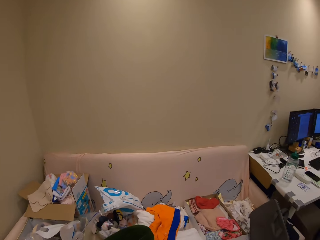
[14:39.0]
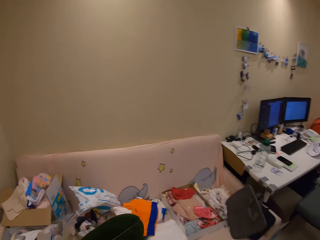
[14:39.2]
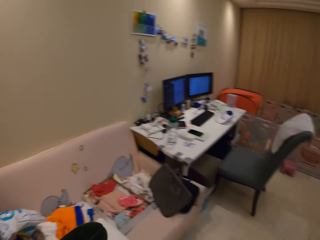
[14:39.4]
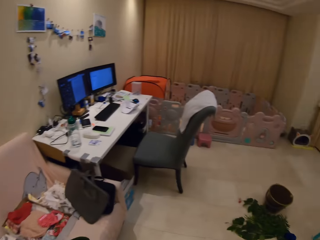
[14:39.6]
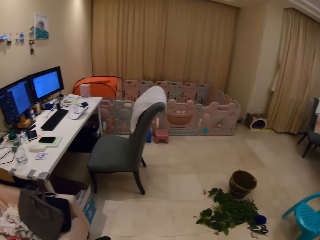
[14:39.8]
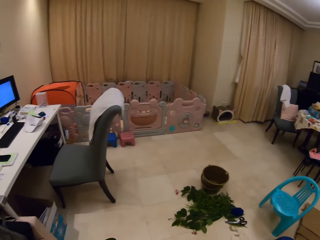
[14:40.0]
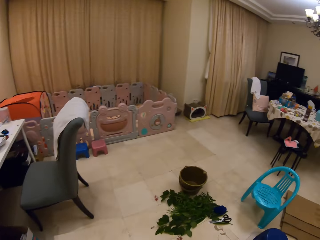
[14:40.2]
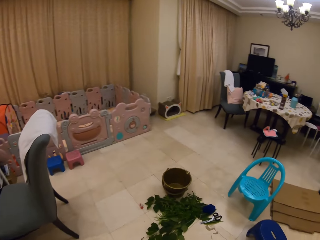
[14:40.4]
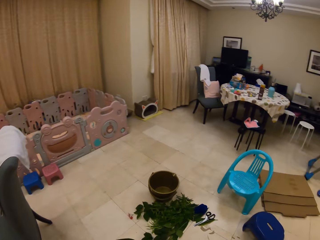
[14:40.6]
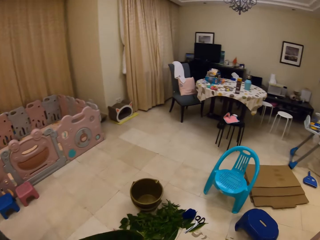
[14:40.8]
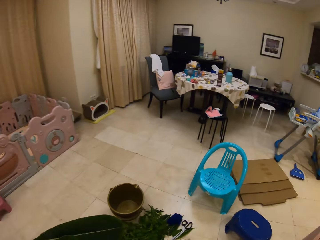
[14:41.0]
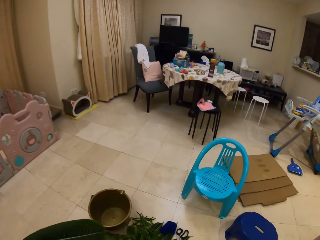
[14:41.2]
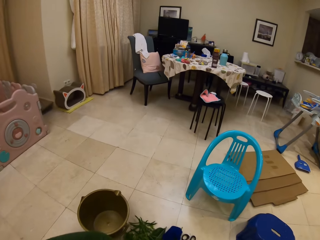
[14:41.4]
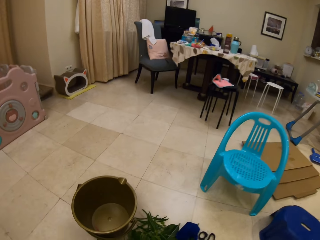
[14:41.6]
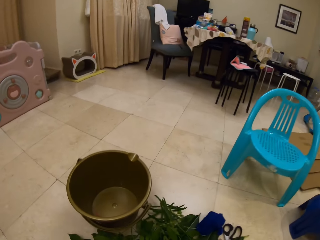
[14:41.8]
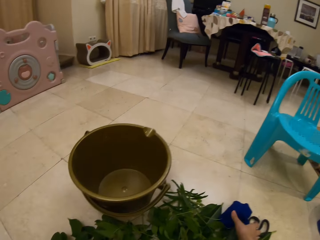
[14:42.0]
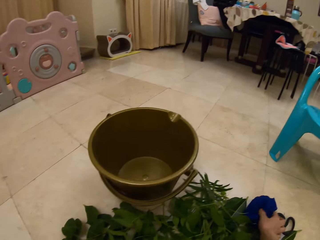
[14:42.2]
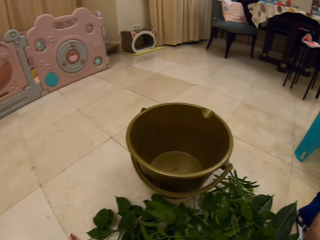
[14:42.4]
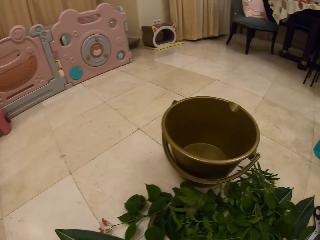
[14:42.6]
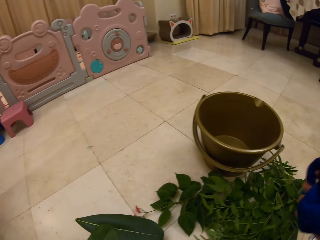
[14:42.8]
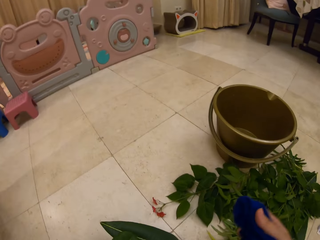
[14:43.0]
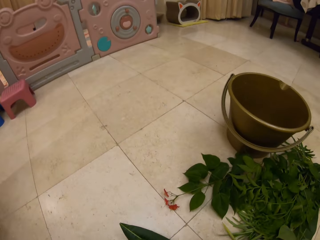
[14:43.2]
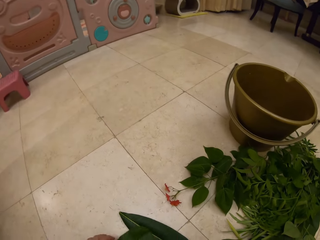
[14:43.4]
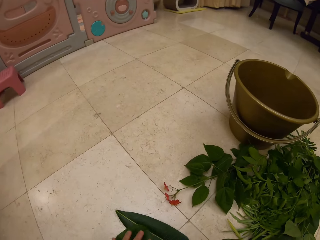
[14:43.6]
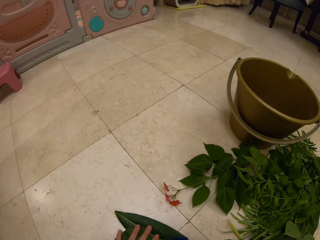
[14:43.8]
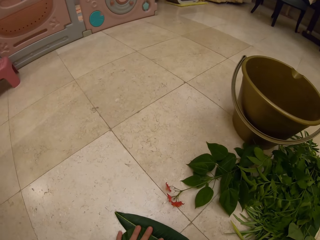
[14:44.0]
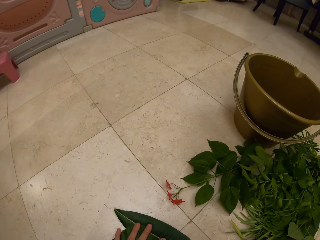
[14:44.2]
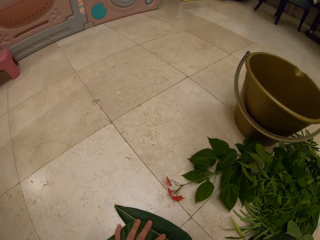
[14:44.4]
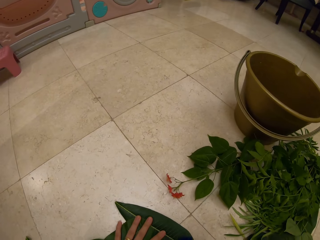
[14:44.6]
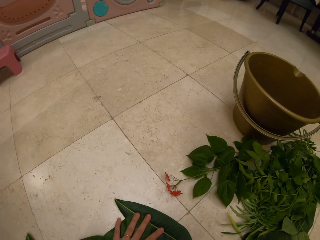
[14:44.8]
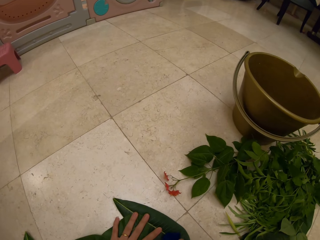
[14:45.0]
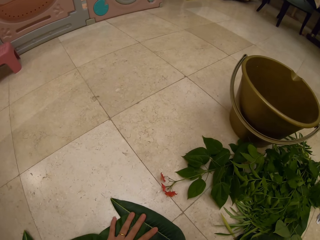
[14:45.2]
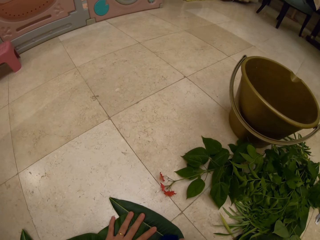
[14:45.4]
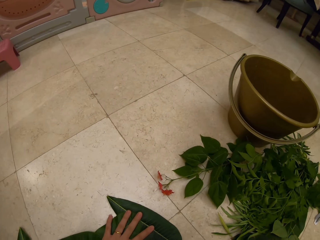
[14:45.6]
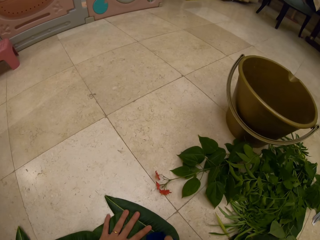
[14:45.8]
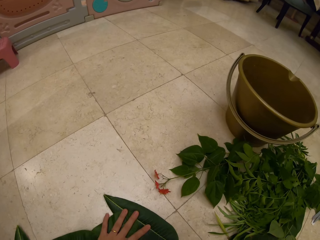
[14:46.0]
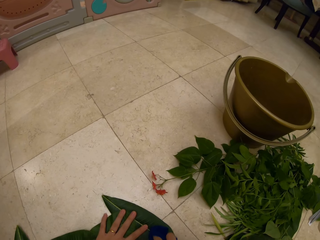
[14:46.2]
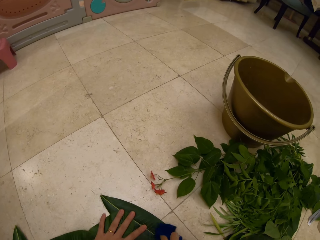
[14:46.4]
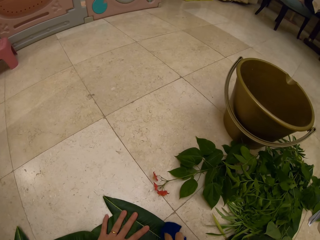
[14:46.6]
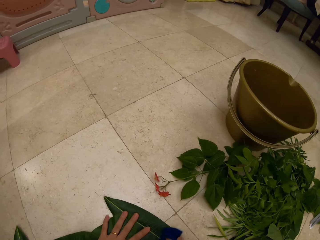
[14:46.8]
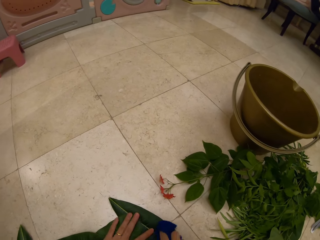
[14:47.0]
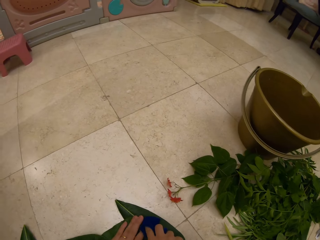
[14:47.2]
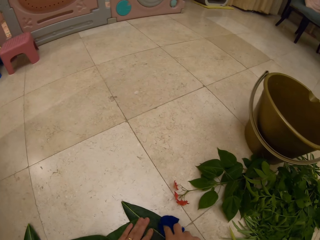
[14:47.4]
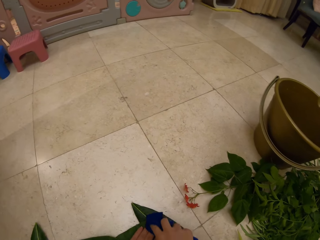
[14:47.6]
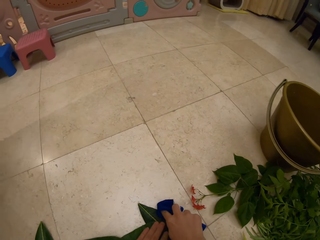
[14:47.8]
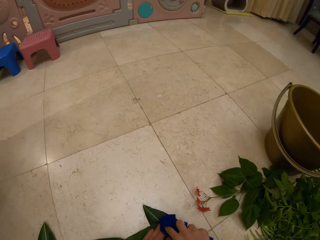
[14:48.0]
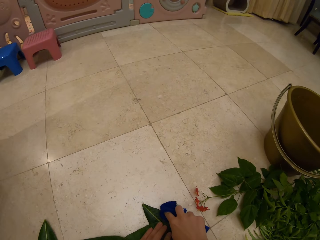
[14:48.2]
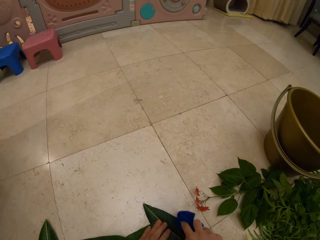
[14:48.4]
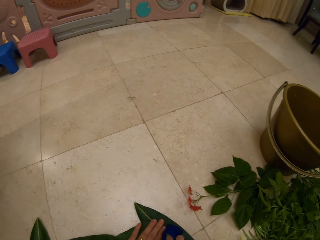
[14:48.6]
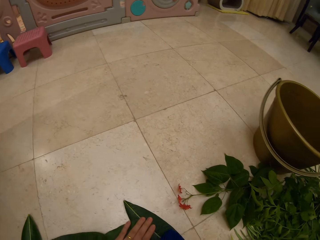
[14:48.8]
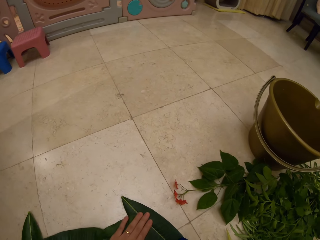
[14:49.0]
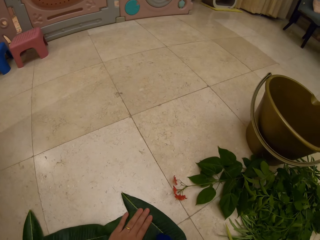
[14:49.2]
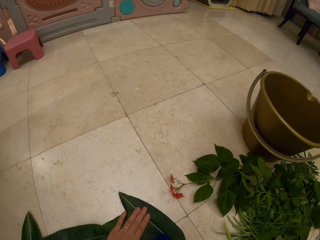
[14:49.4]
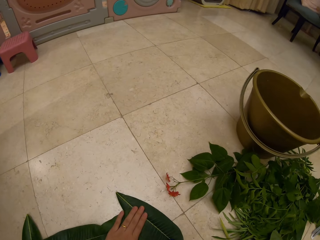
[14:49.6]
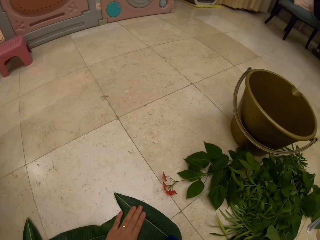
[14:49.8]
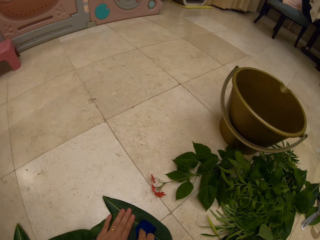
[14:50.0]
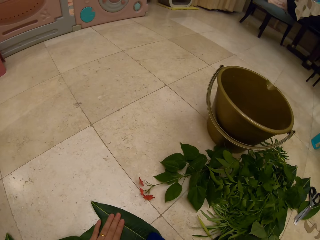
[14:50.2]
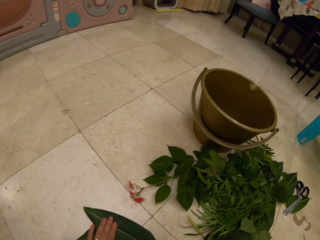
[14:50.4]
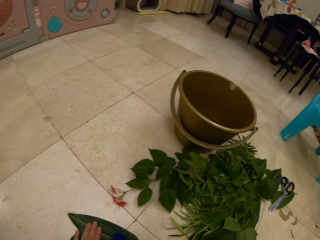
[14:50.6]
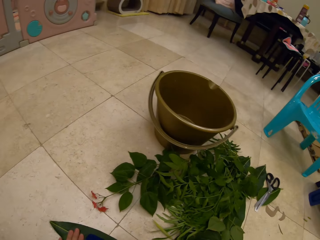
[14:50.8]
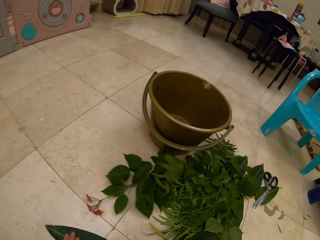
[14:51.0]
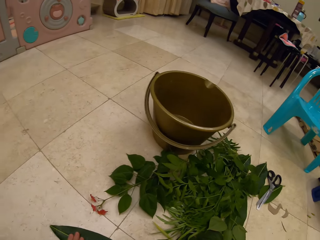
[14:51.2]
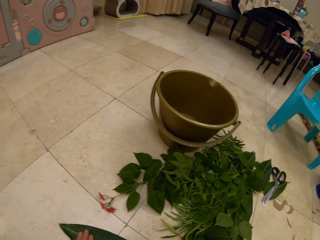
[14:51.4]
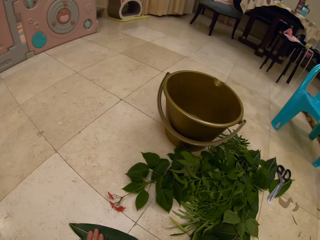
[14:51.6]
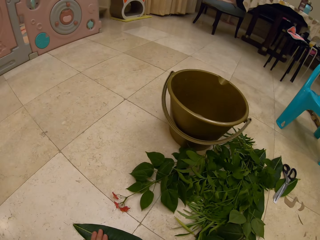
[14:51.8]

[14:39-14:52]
The camera wearer walks in the room. They pick the cloth on the floor. They put the leaves decoration on the floor. They touch the leaves decoration. They wipe the leaves decoration.

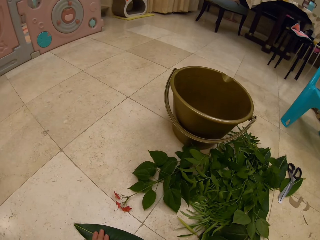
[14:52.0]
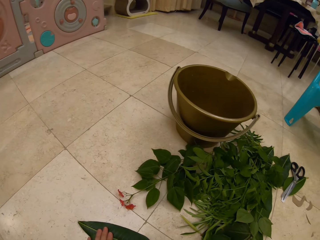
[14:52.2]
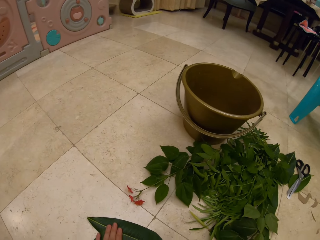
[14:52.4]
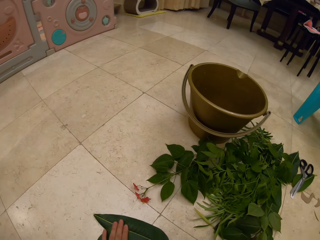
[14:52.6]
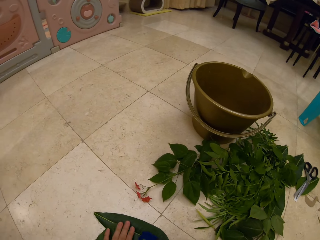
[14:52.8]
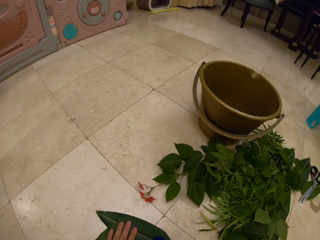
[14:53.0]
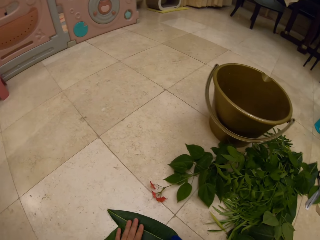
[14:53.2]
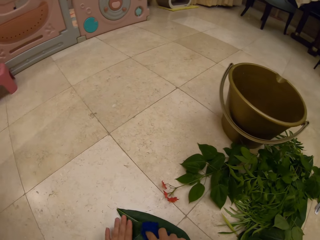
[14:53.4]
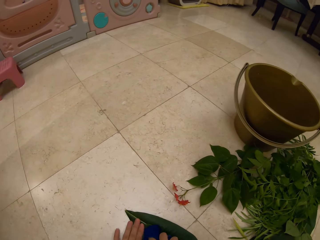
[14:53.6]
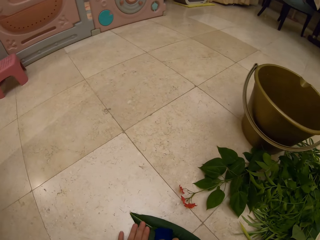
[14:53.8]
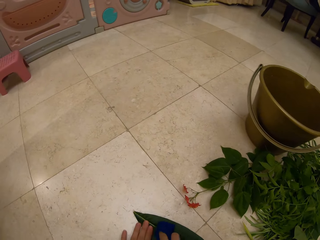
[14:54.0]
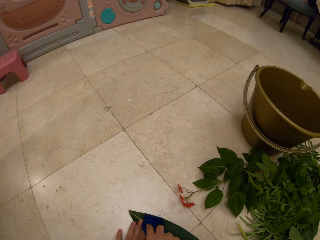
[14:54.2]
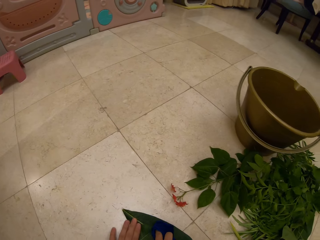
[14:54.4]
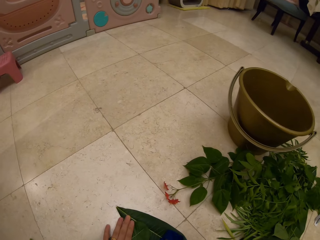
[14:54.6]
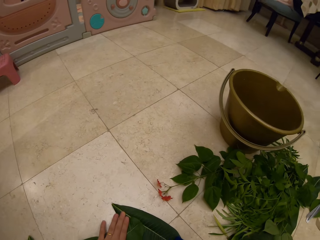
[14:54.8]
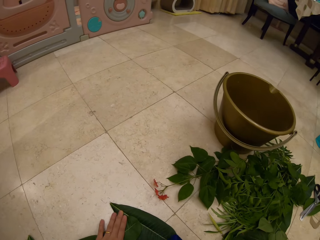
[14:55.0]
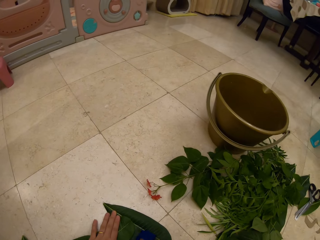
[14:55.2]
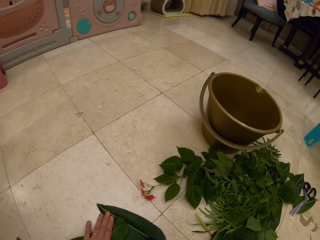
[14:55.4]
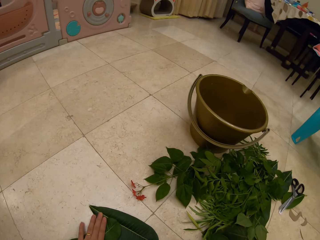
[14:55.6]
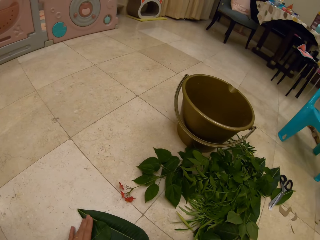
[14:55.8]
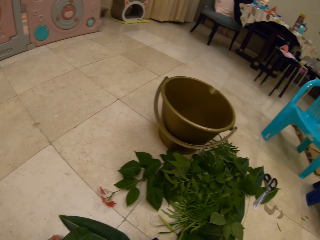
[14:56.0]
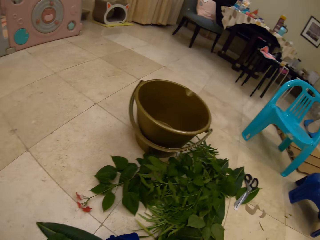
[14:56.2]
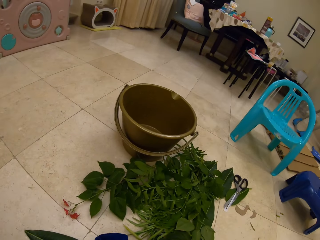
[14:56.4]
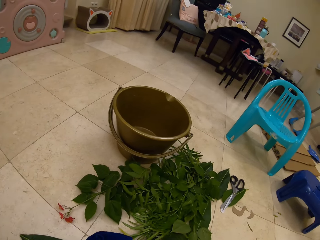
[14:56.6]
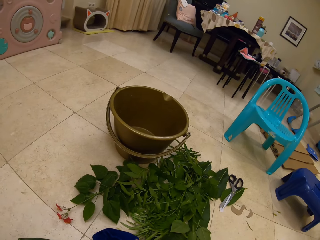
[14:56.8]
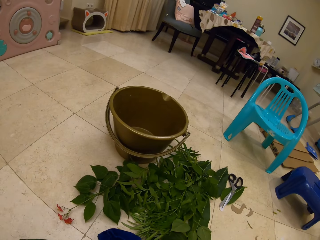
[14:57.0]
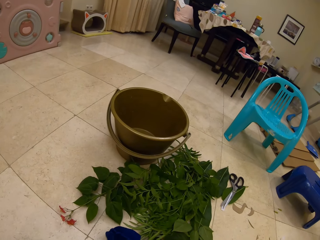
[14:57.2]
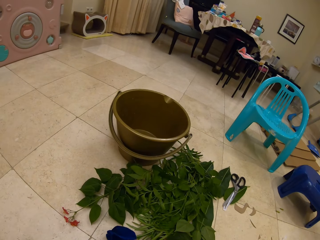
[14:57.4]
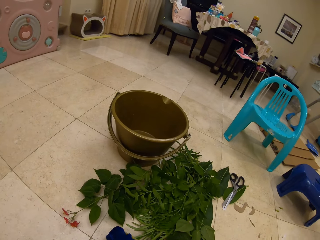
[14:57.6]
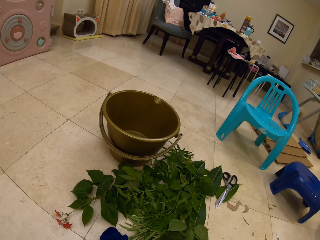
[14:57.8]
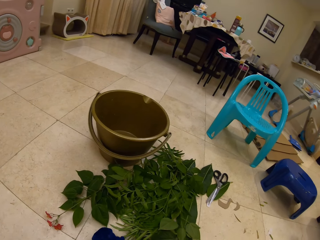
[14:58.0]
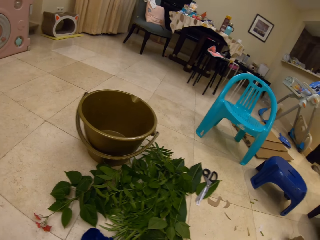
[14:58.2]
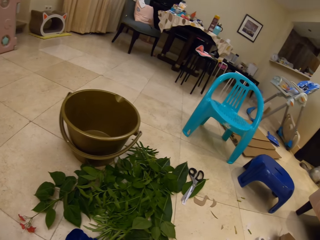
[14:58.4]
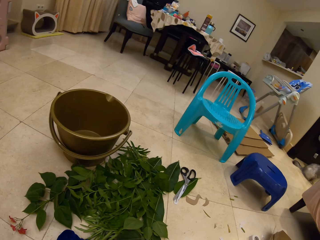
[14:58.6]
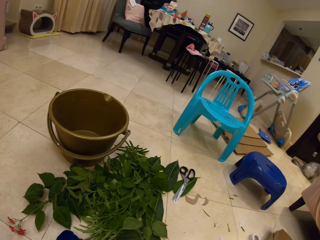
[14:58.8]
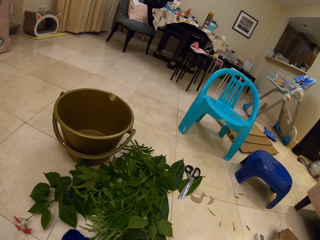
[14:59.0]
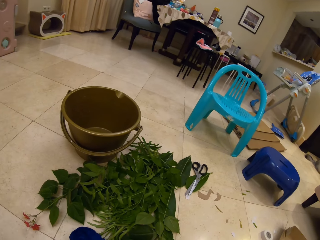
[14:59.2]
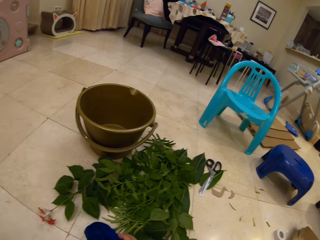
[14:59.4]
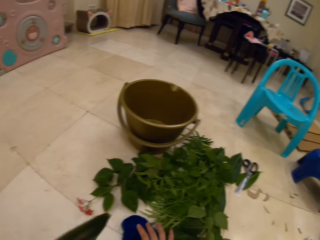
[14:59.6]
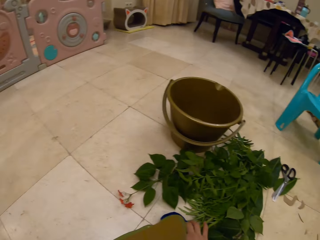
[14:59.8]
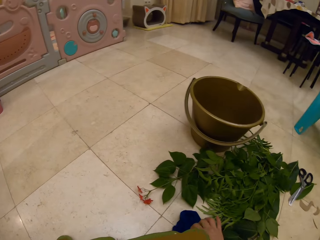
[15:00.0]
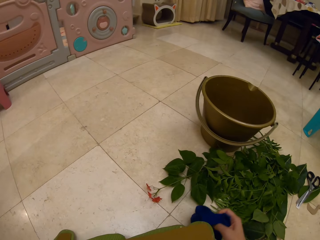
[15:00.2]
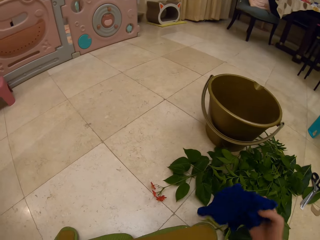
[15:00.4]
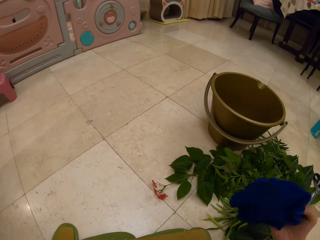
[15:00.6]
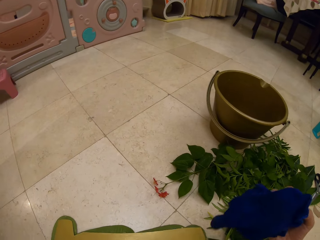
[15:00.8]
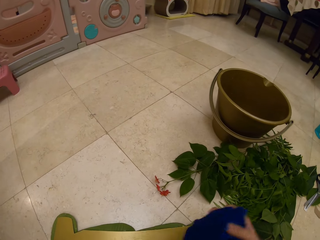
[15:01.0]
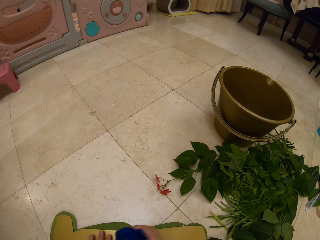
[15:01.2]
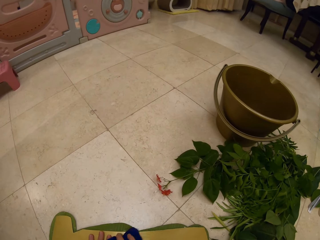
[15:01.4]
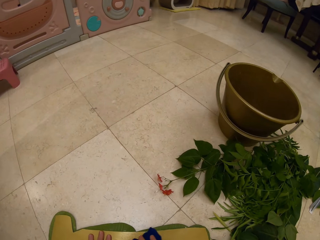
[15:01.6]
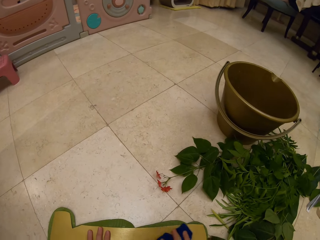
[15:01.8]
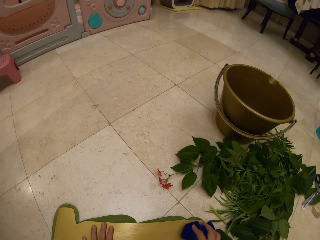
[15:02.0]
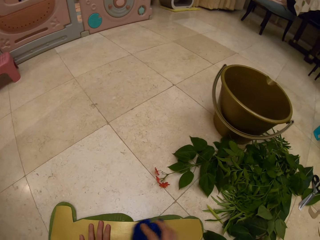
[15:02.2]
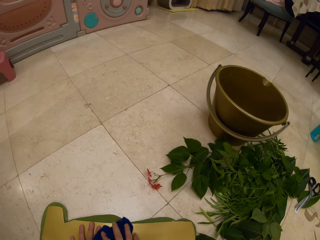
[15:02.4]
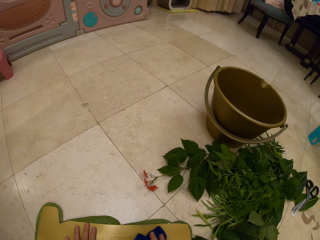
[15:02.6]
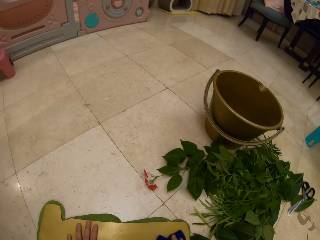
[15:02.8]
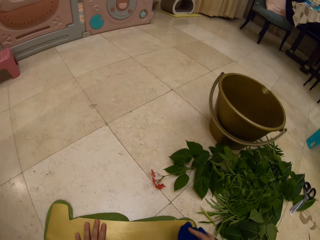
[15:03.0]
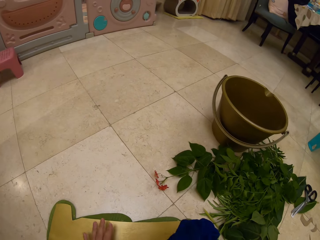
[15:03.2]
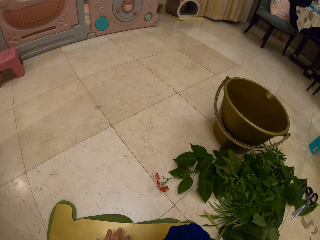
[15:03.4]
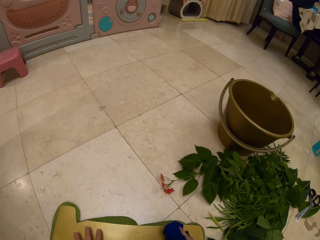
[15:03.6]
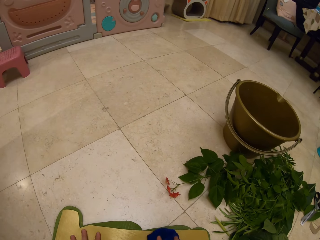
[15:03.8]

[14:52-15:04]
The camera wearer releases their hands from the bunch. They take a piece of cloth. They put down the leaves decoration. They turn the bunch upside down. They pick the cloth. They wipe the leaves decoration.
